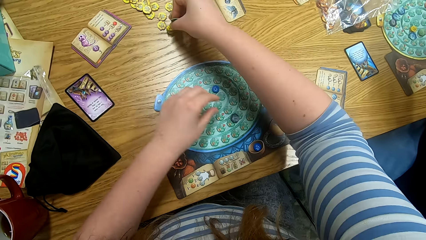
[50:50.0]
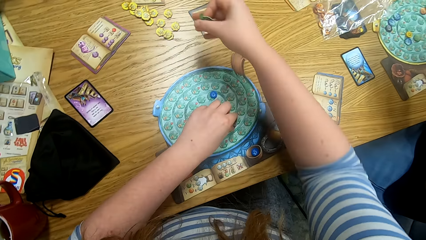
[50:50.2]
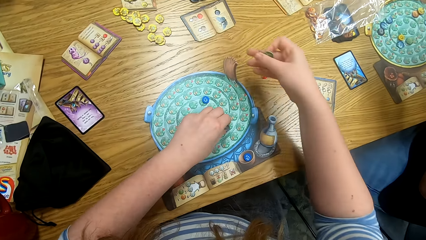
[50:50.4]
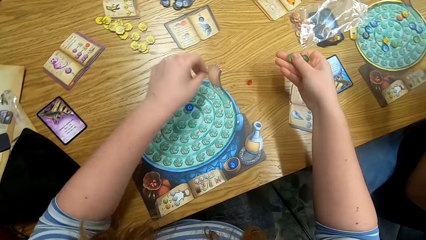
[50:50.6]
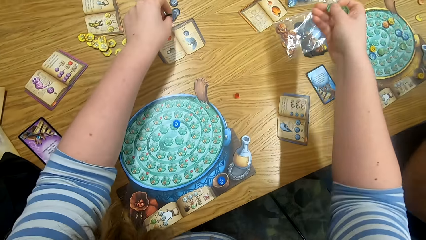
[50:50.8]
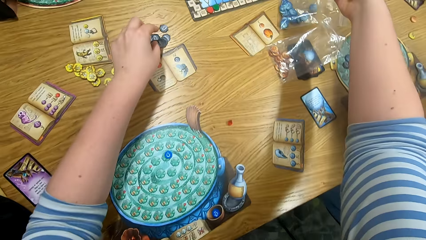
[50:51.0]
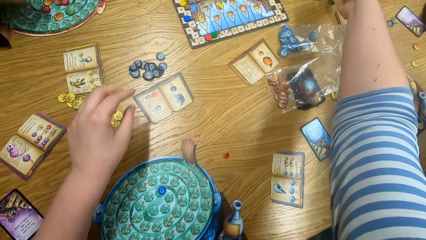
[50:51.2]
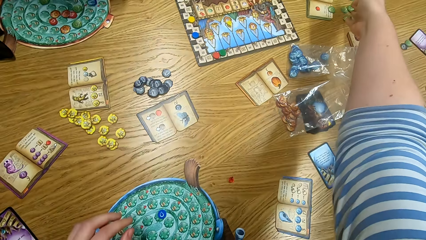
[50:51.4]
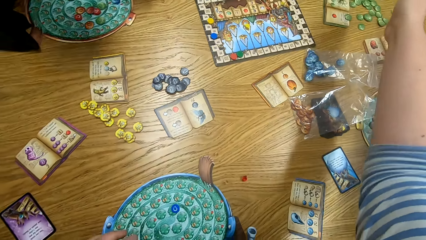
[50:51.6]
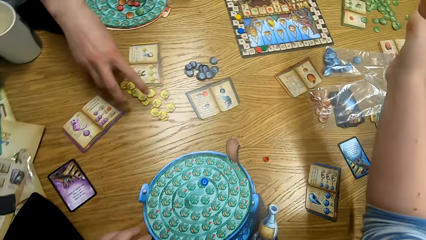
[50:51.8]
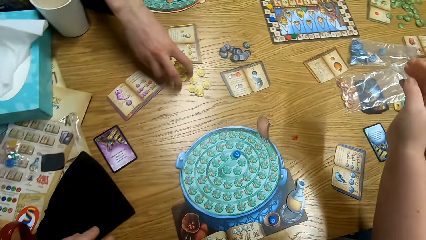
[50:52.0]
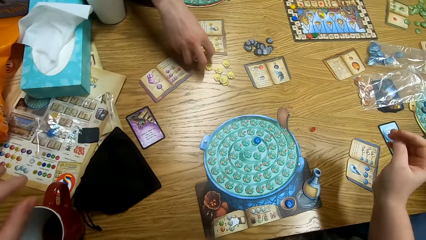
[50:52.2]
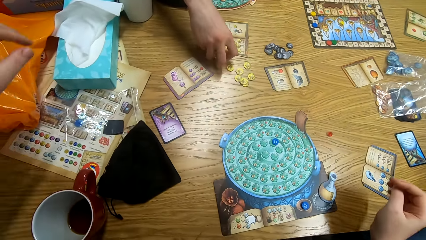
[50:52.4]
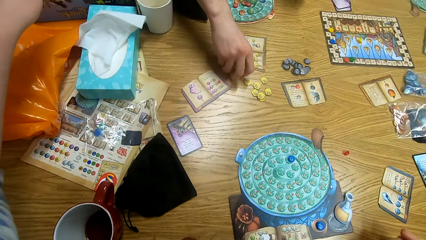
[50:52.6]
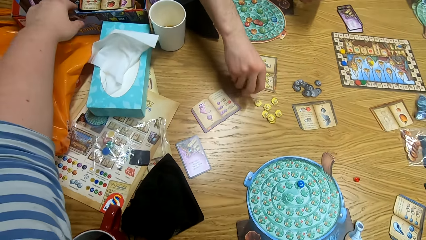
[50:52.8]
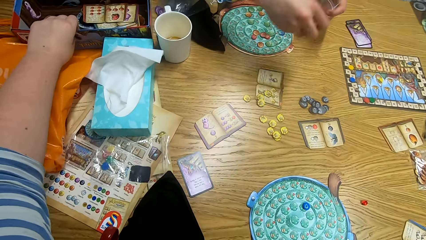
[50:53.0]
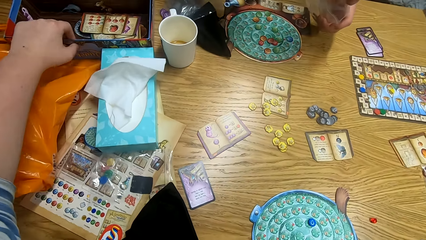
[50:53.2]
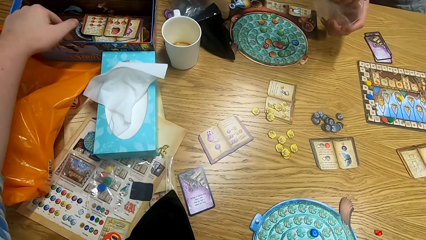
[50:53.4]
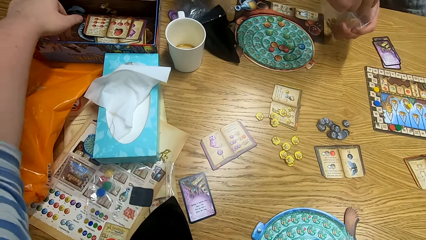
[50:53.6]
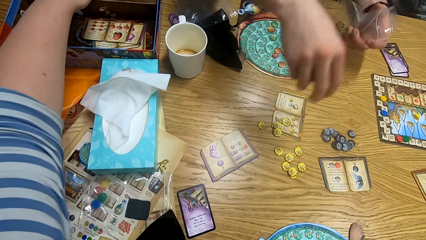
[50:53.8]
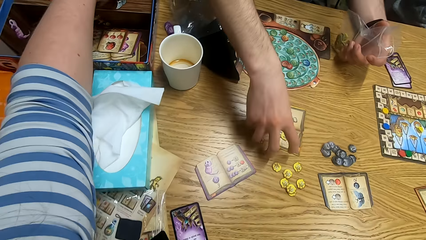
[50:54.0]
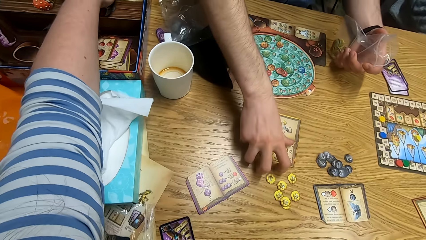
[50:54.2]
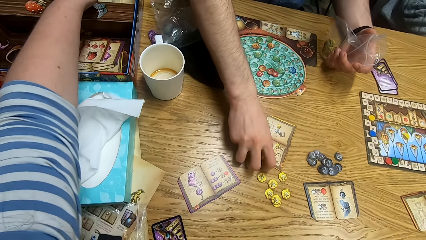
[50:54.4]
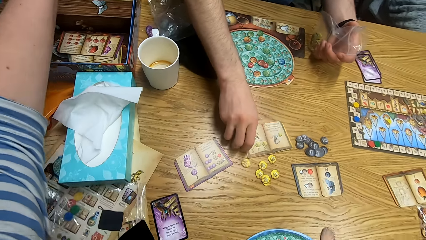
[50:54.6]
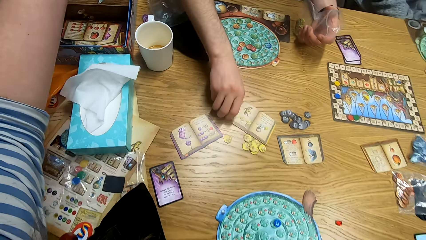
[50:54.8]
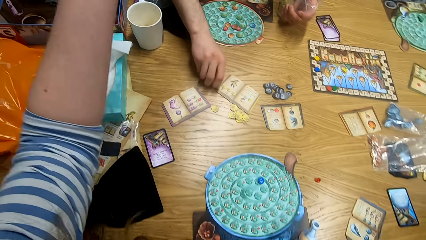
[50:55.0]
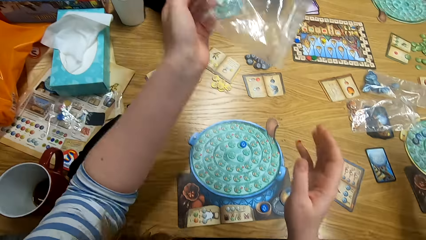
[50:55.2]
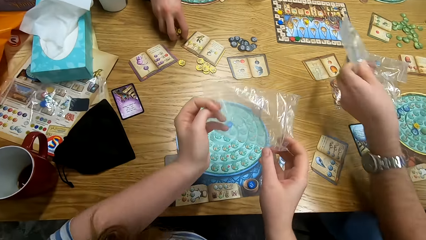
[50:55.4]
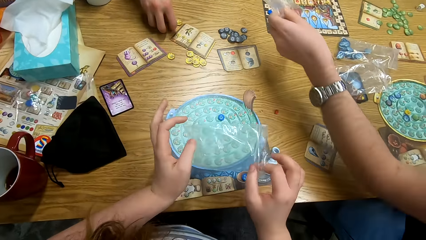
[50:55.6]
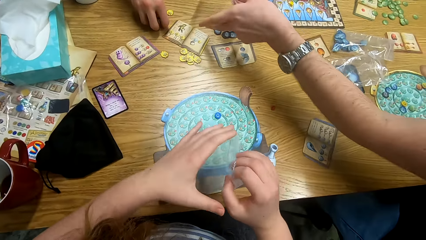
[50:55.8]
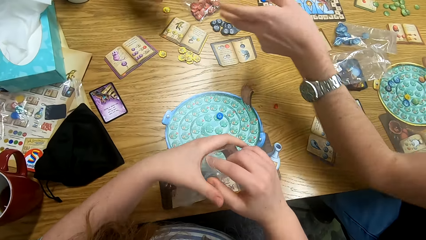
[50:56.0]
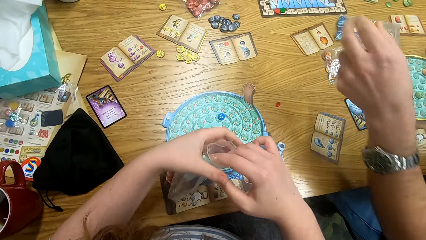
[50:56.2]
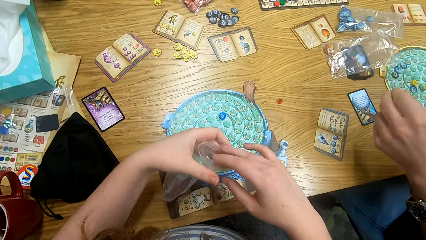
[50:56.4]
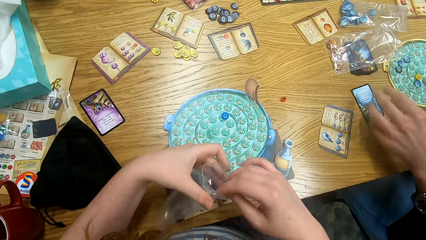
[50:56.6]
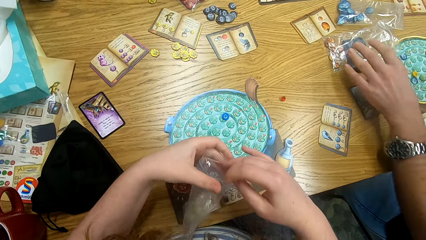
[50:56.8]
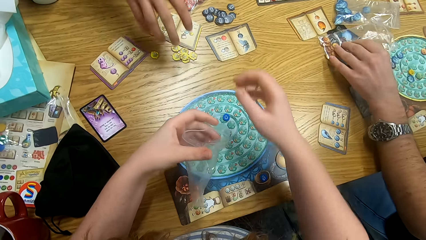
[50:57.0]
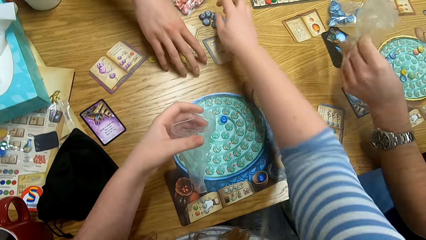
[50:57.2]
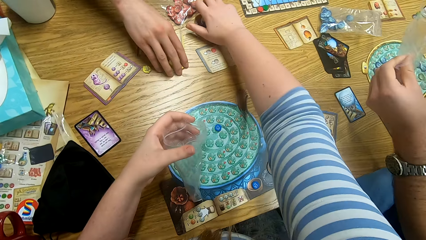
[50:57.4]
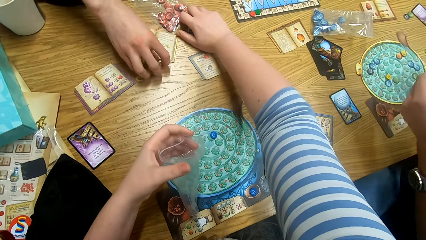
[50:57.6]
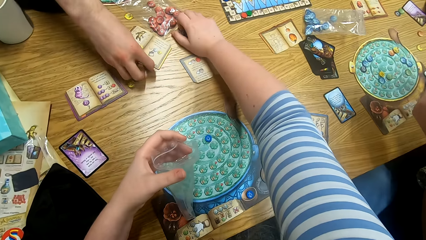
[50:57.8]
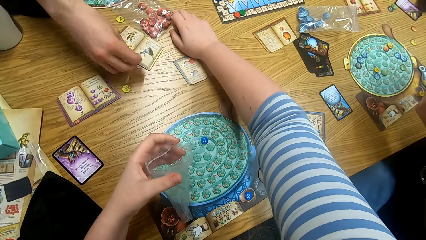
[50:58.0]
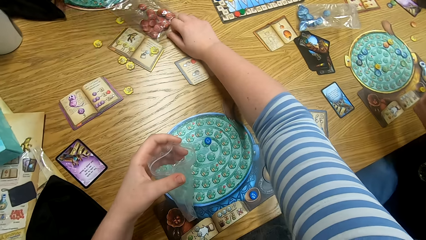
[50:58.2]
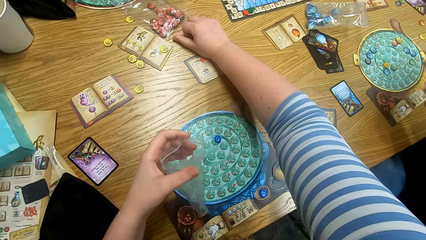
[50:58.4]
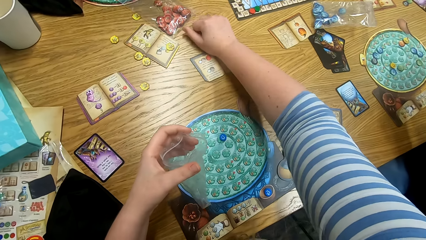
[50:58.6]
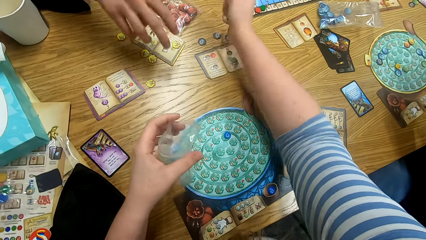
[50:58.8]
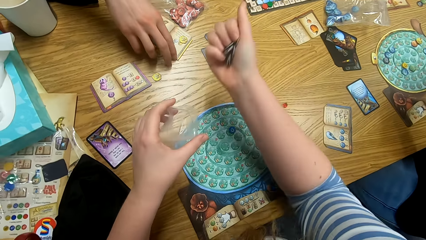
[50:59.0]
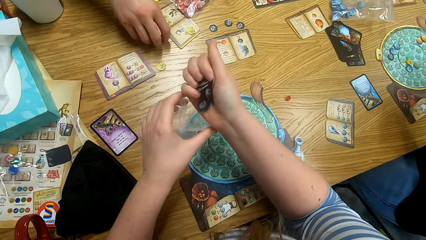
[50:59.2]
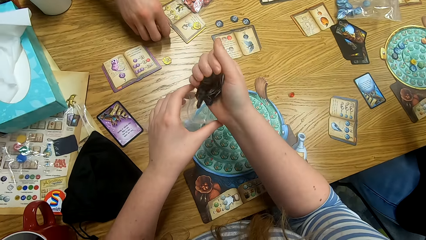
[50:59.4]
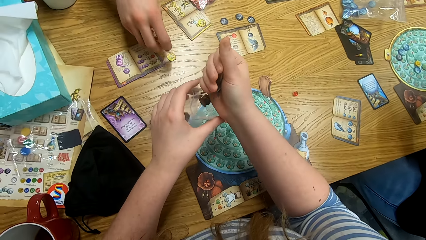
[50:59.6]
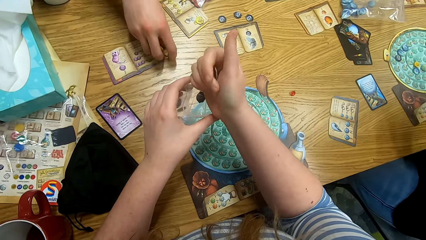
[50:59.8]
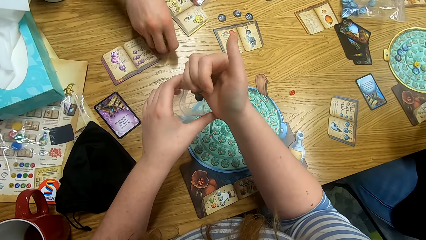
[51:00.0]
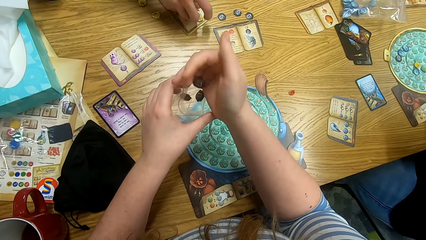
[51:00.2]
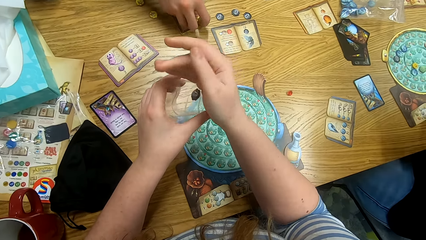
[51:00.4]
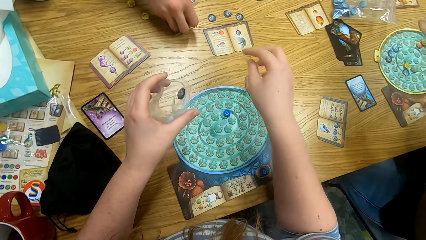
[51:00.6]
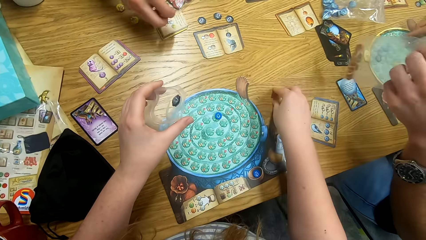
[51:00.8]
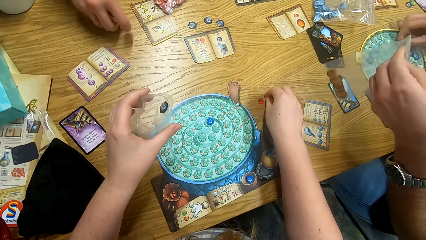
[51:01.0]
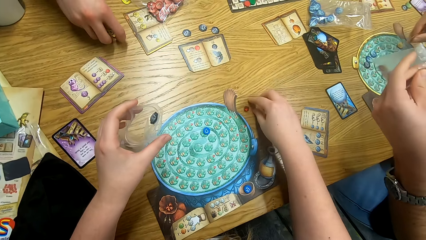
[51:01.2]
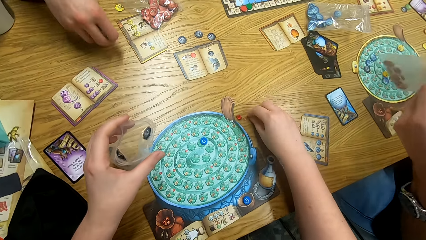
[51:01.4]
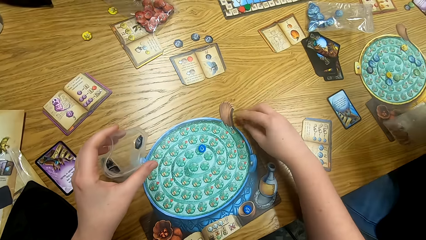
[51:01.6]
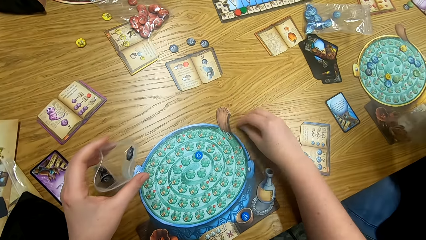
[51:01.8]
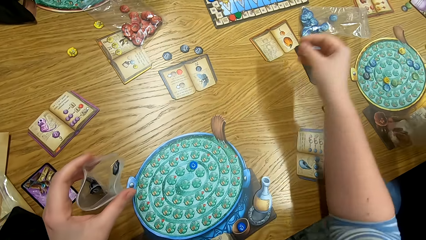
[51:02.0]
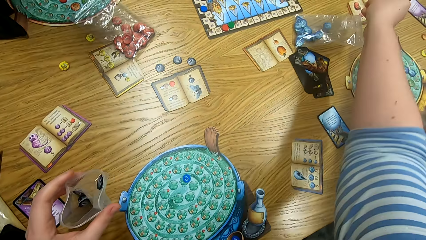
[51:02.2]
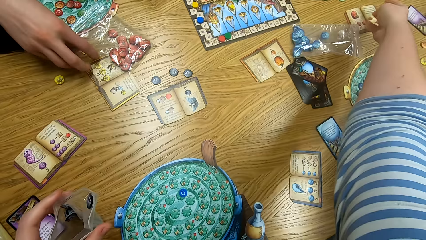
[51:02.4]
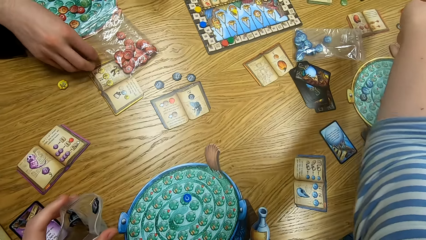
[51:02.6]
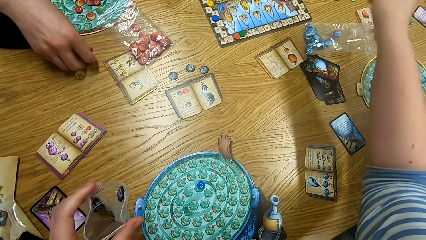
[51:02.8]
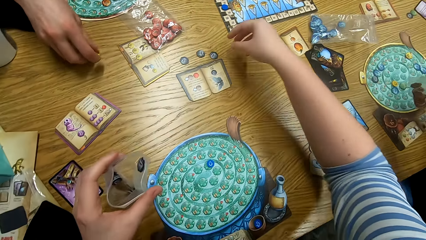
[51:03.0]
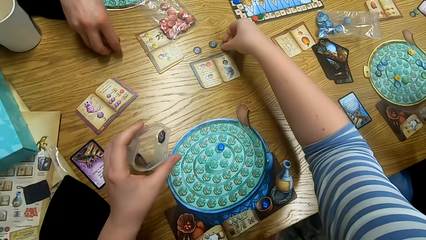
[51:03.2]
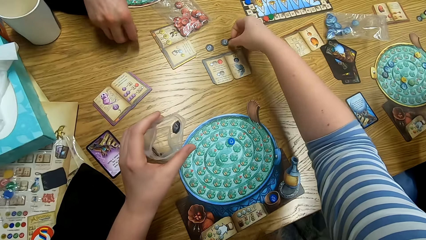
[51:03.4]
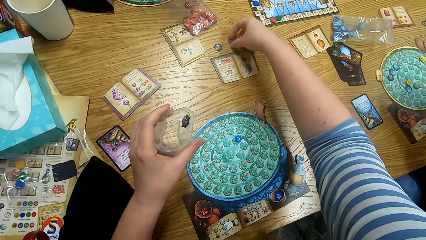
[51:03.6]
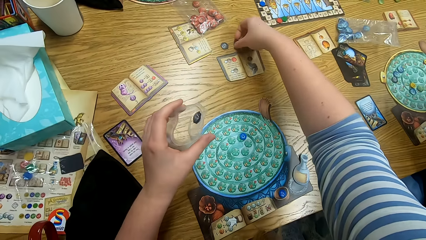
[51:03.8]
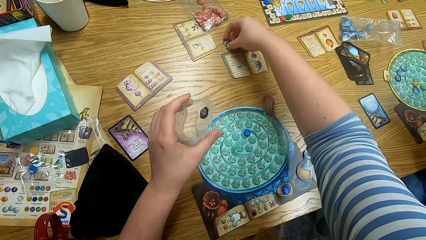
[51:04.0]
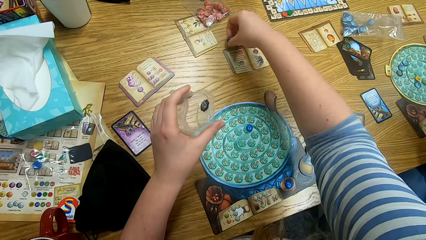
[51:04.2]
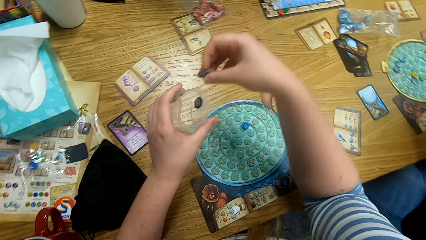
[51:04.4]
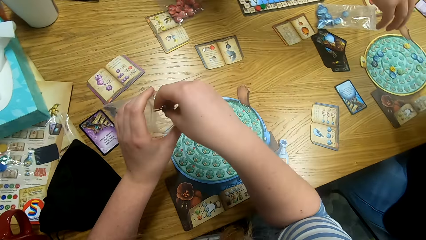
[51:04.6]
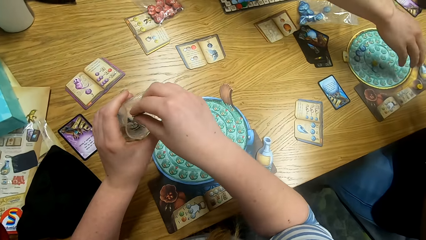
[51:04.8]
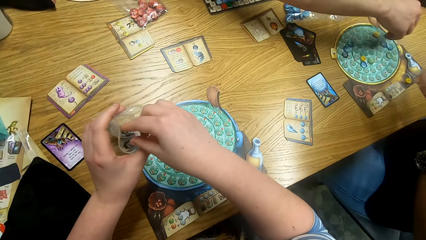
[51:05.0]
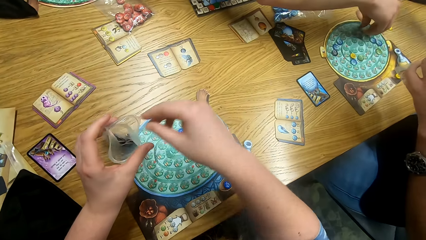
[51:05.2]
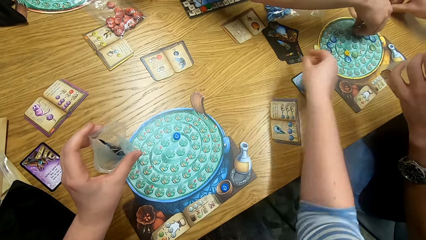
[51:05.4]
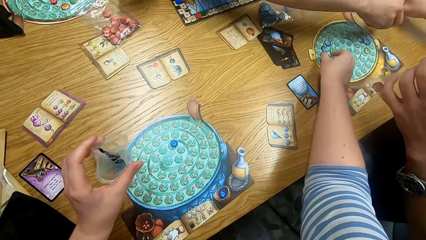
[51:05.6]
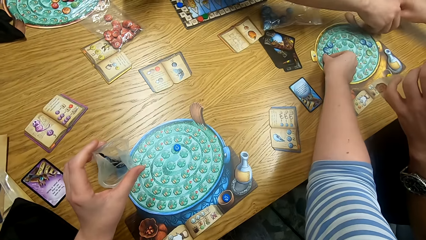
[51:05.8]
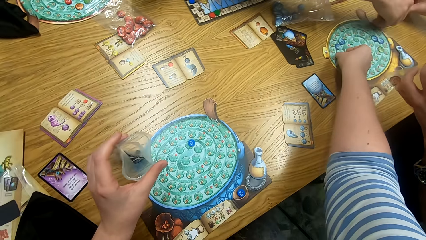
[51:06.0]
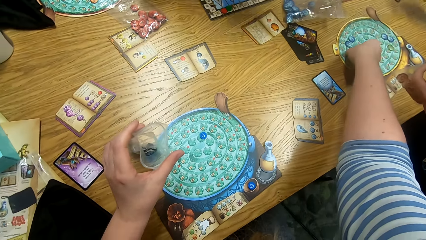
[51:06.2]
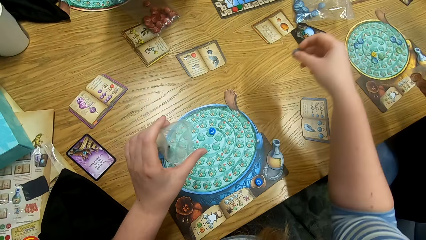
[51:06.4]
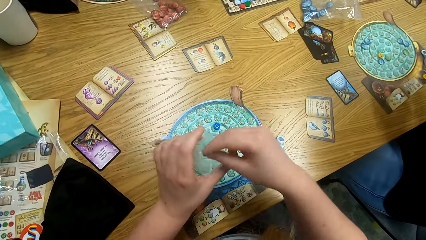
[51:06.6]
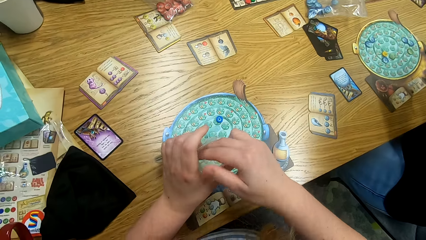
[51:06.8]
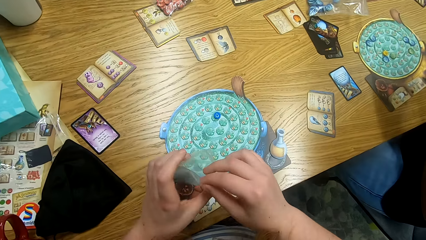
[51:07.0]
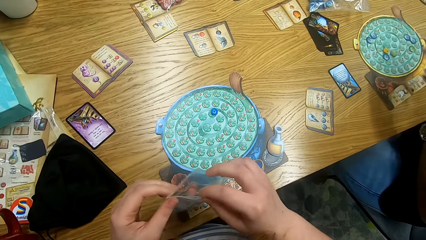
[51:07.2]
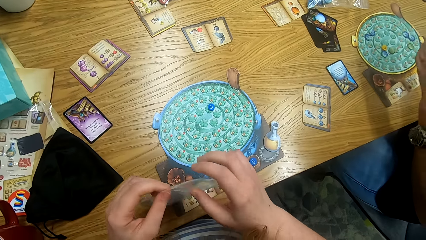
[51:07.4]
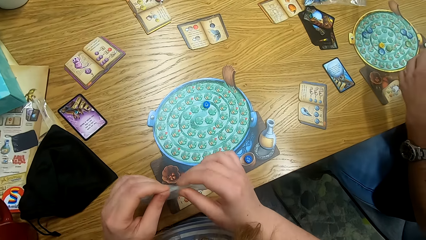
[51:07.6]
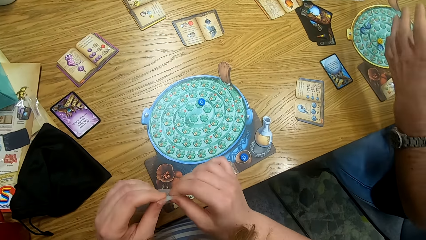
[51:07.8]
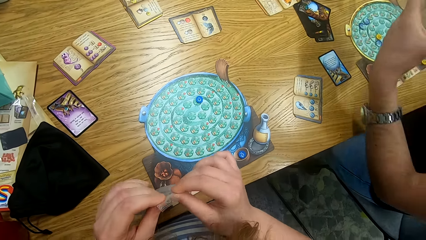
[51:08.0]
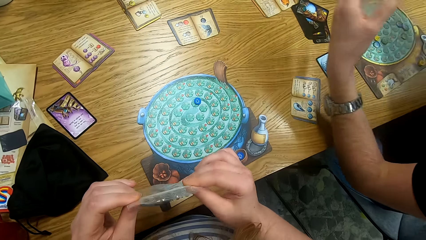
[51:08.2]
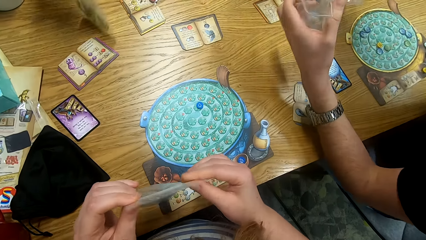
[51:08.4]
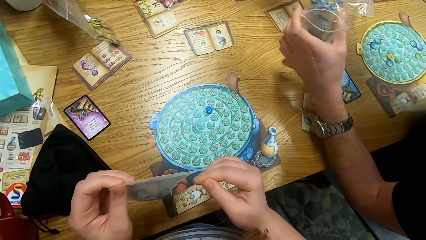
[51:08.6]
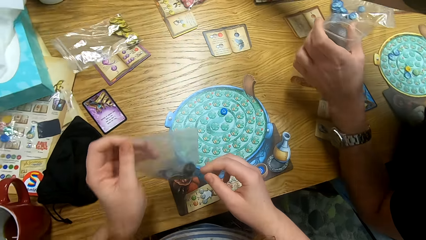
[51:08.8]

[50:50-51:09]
The camera wearer drops the Quacks of Quedlinburg tokens on the table. A man picks the Quacks of Quedlinburg tokens from the table. The camera wearer takes a paper bag from the box. A person puts the plastic bag on the table. The camera wearer opens the paper bag. The person picks the plastic bag from the table. The camera wearer picks the Quacks of Quedlinburg tokens from the table. The man picks the Quacks of Quedlinburg tokens from the table. The camera wearer puts the Quacks of Quedlinburg tokens in the paper. The man picks the Quacks of Quedlinburg tokens from the table. The camera wearer picks the Quacks of Quedlinburg tokens from the table. They drop the Quacks of Quedlinburg tokens on the table. They pick the Quacks of Quedlinburg tokens from the table. They put the Quacks of Quedlinburg tokens in the paper. The man picks the Quacks of Quedlinburg tokens from the table. The camera wearer picks the Quacks of Quedlinburg tokens from the table. The person picks something from the table. The camera wearer puts the Quacks of Quedlinburg tokens in the paper. They seal the paper. The man places something on the table.
